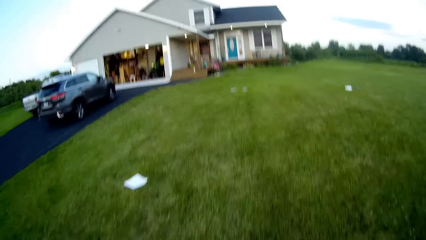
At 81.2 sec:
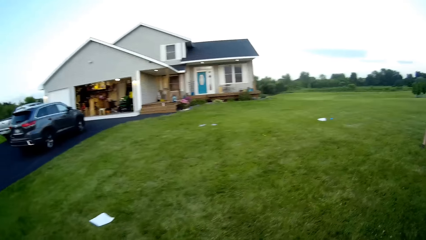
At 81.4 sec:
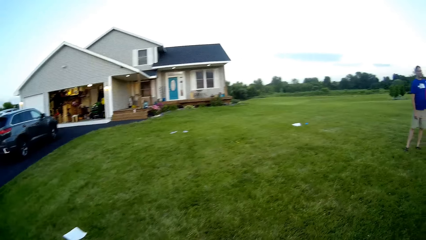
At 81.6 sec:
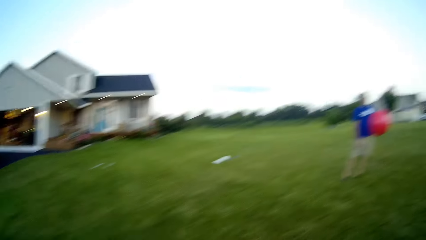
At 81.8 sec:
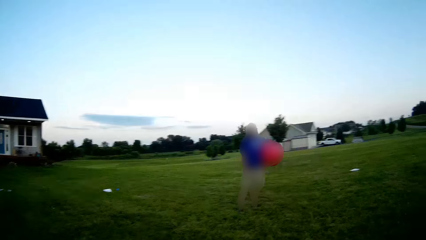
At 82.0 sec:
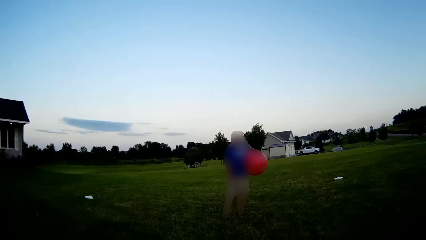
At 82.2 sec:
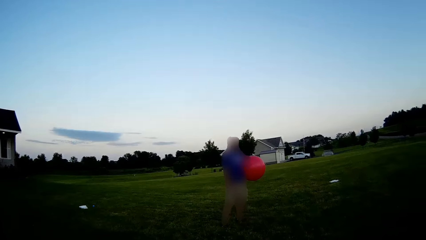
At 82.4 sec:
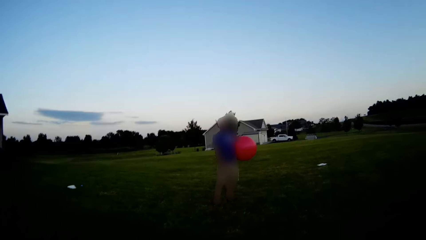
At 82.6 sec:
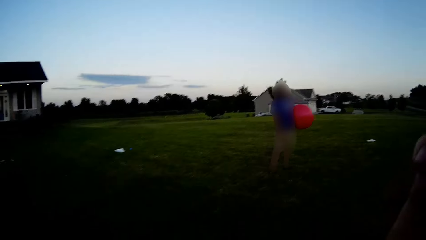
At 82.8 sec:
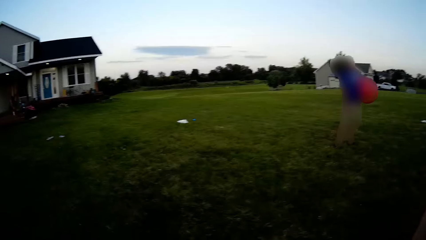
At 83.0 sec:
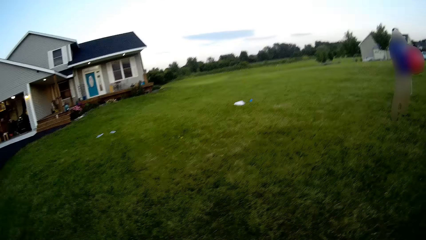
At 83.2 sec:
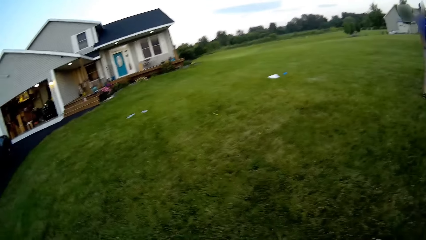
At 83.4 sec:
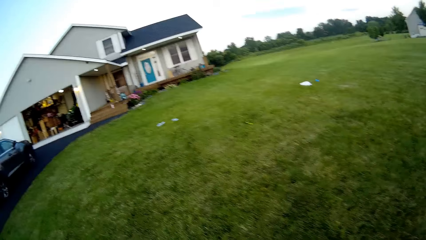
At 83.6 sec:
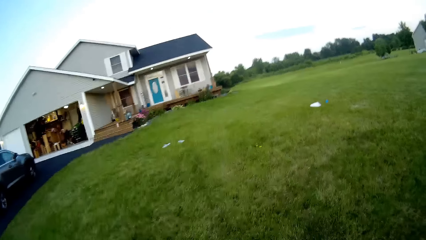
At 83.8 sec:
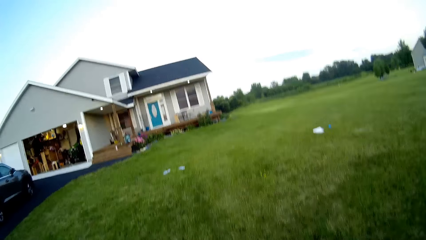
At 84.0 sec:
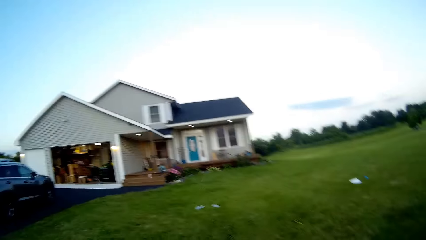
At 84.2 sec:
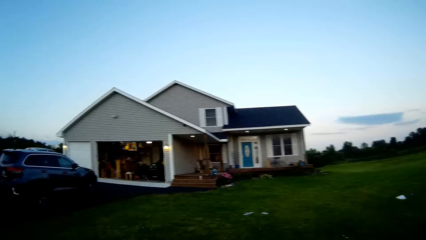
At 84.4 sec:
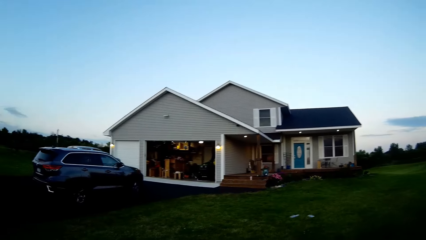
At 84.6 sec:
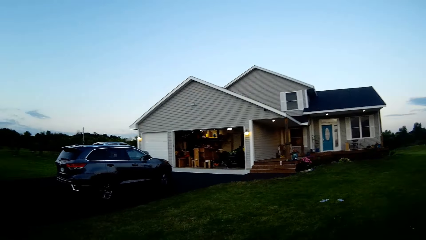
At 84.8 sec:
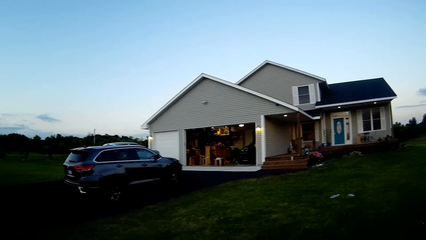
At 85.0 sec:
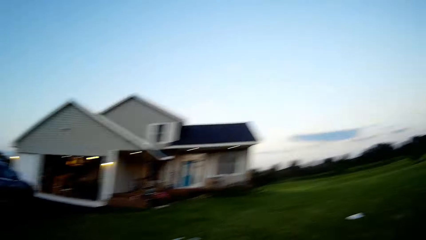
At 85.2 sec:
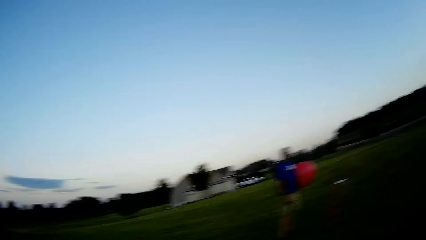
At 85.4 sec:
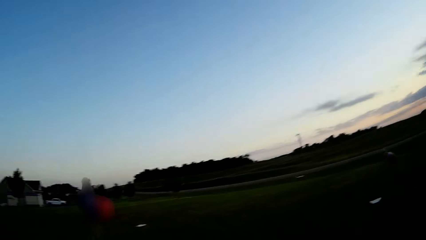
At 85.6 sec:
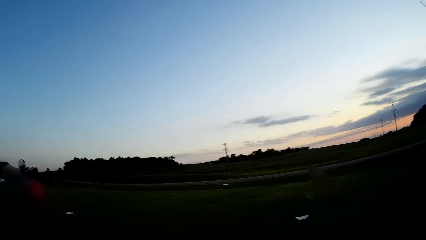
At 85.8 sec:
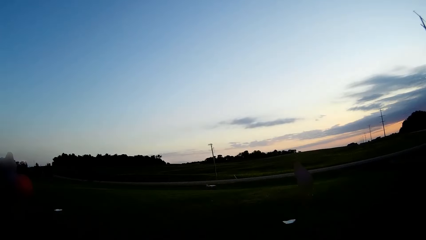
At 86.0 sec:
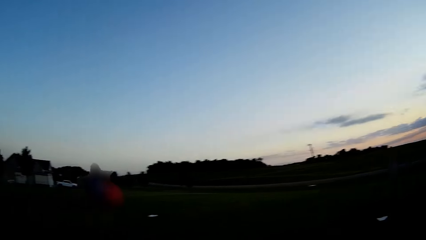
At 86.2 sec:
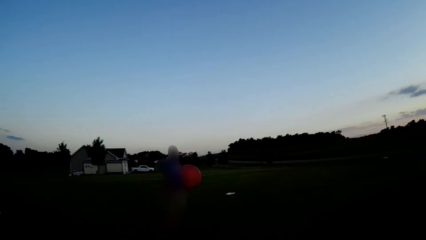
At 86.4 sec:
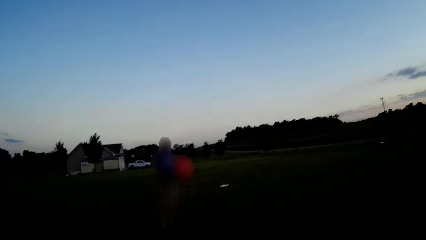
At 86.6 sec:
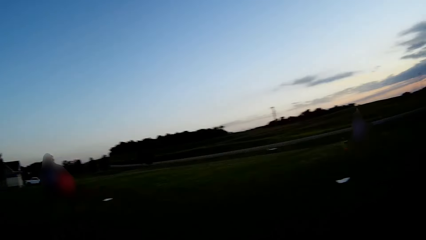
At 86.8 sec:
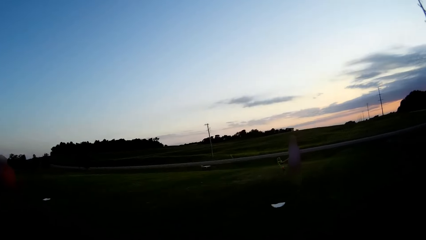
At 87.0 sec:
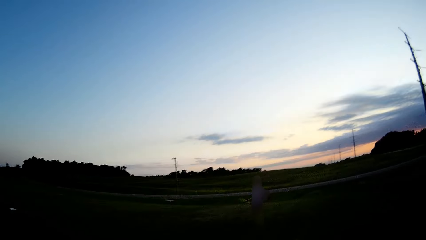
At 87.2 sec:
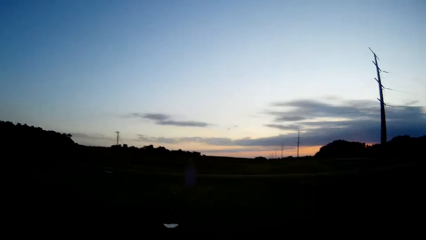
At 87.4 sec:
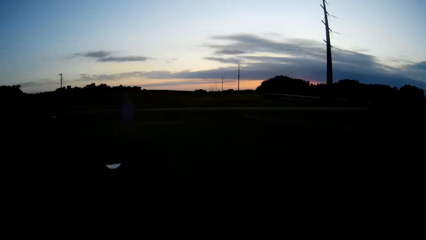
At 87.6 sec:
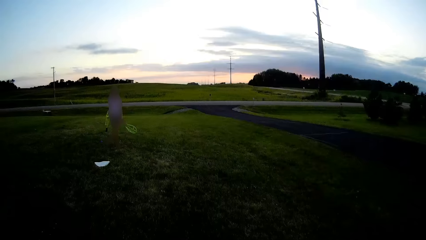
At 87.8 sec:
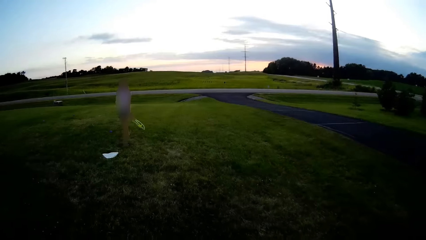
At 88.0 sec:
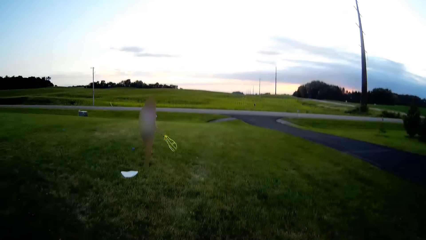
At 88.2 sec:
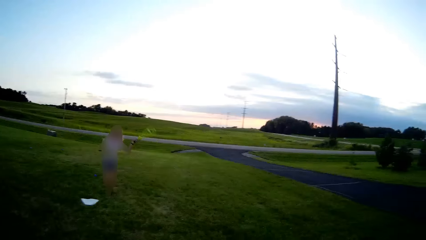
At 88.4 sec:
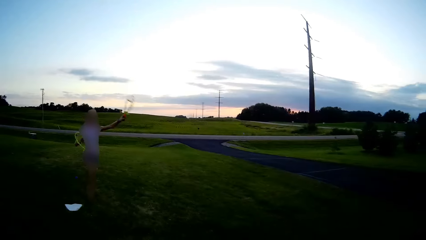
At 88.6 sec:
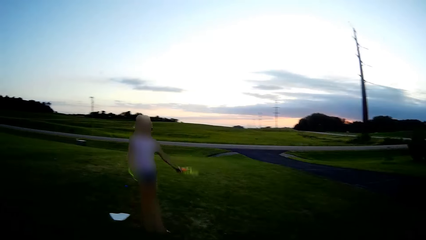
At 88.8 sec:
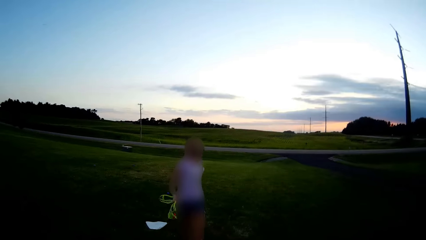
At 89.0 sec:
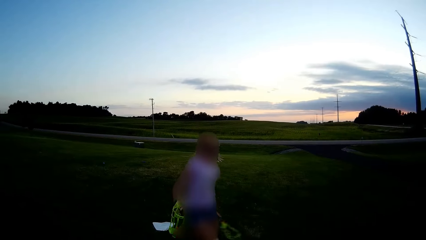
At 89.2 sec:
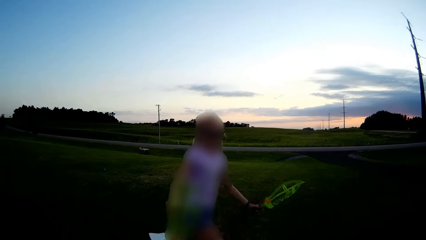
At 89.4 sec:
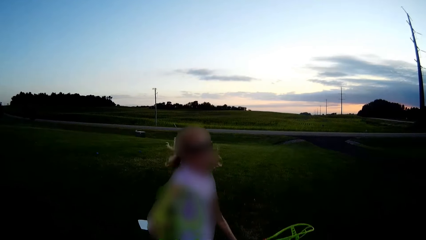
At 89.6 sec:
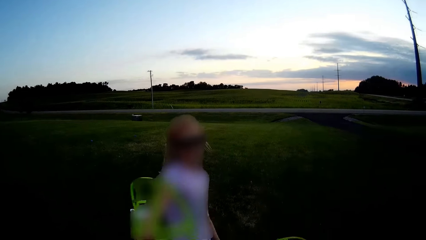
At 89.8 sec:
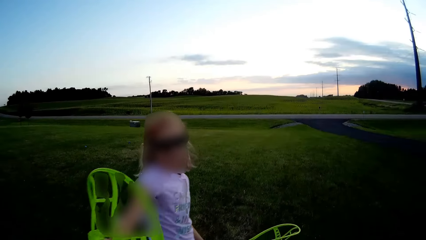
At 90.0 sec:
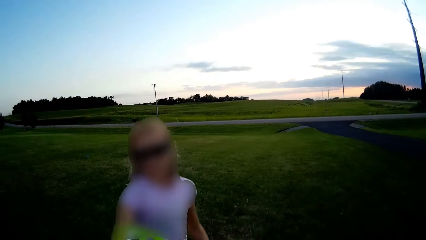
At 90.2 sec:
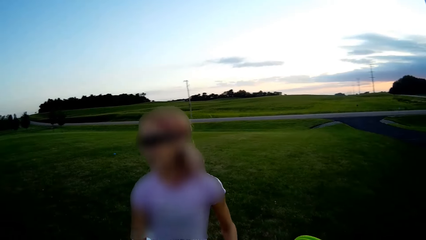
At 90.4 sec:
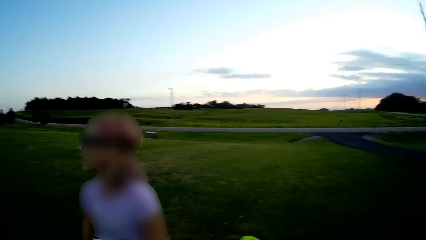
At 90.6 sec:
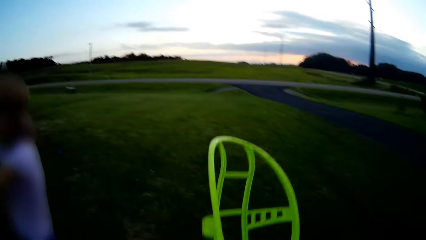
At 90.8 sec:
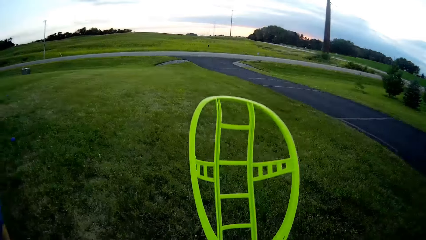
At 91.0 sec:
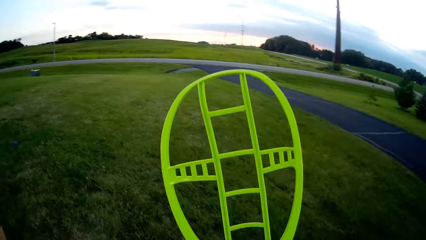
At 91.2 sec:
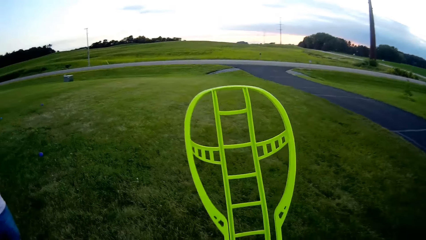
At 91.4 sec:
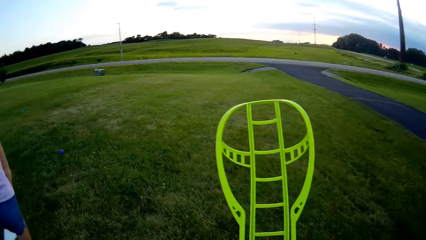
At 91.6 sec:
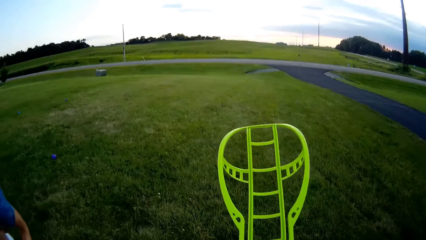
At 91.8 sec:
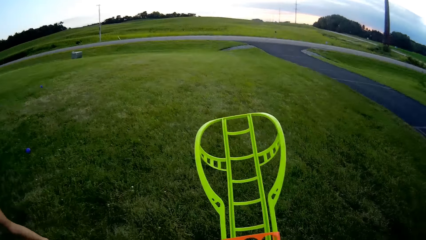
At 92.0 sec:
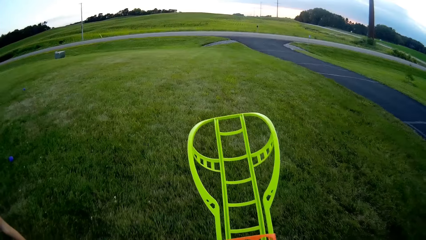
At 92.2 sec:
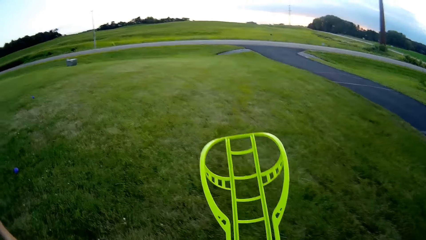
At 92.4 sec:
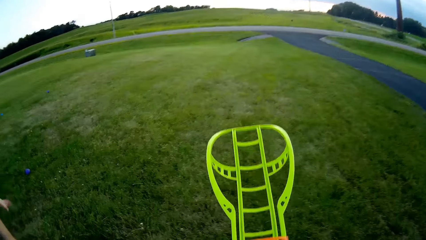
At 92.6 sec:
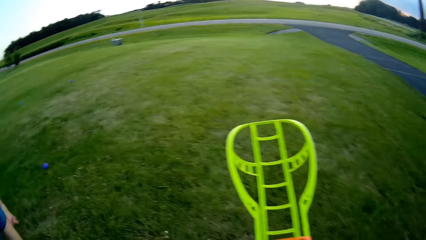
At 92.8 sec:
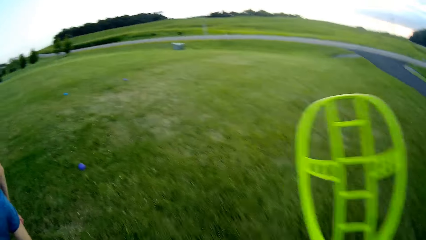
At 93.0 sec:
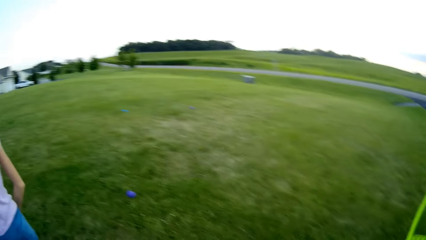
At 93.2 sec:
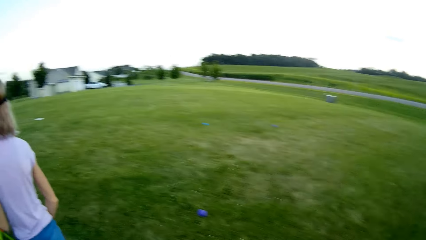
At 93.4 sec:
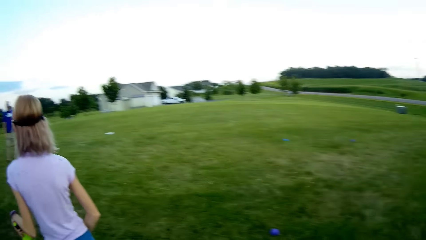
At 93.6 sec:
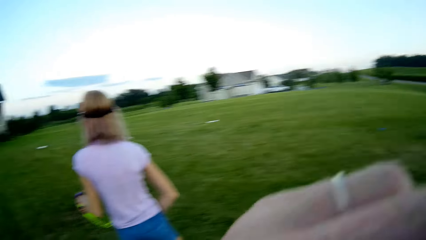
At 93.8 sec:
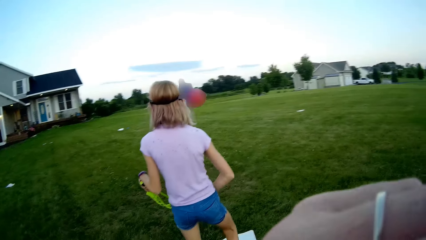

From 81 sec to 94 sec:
The camera wearer looks around. They converse to a man and a woman. The woman plays.

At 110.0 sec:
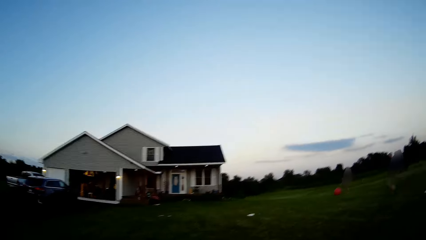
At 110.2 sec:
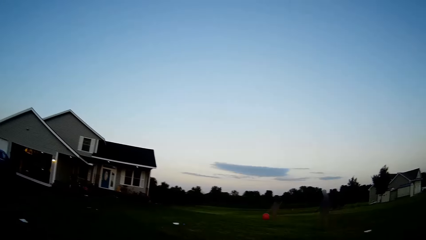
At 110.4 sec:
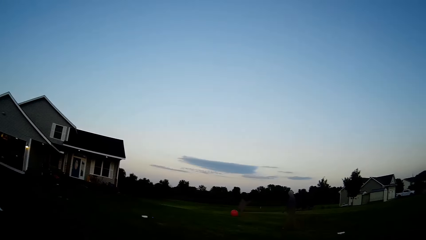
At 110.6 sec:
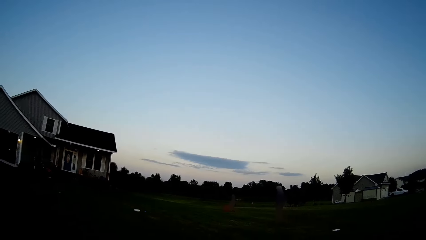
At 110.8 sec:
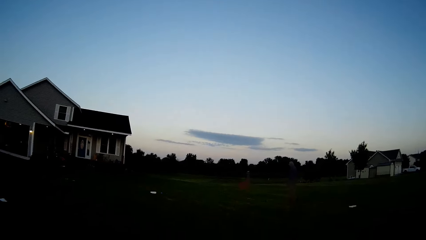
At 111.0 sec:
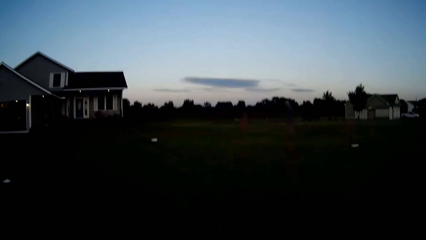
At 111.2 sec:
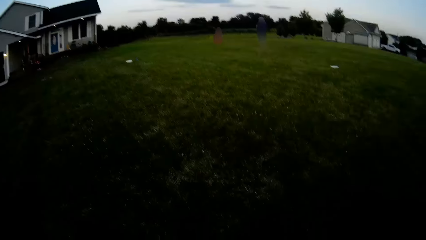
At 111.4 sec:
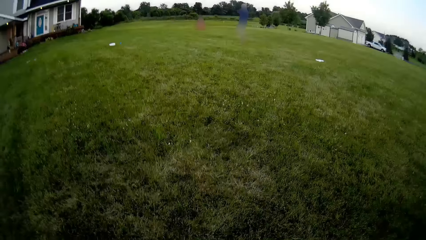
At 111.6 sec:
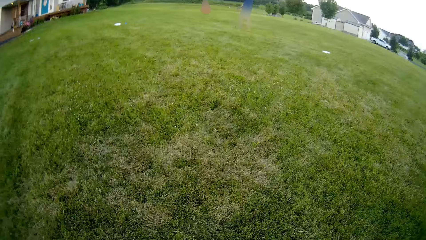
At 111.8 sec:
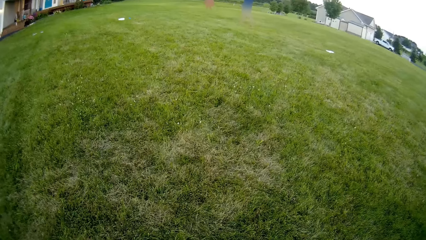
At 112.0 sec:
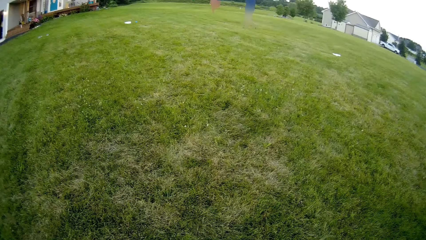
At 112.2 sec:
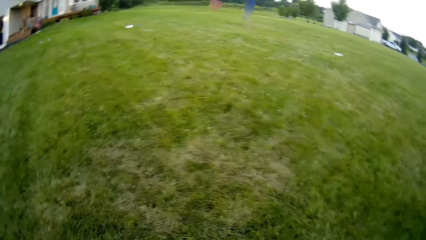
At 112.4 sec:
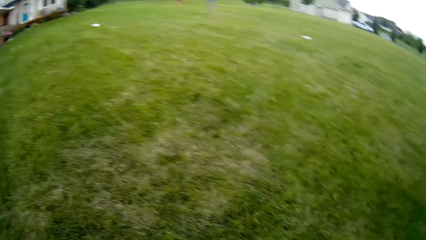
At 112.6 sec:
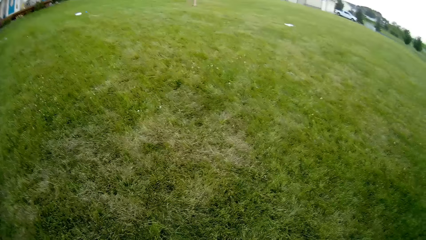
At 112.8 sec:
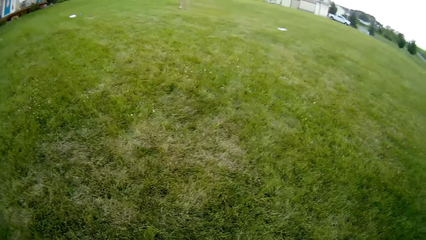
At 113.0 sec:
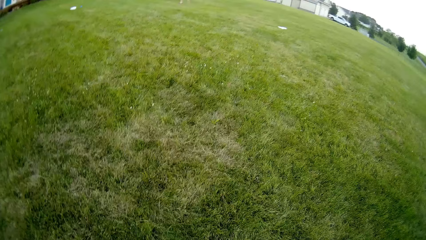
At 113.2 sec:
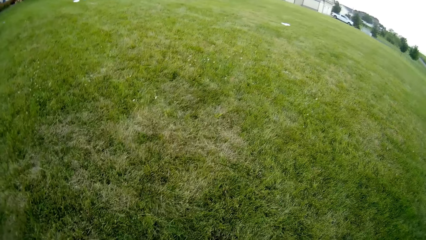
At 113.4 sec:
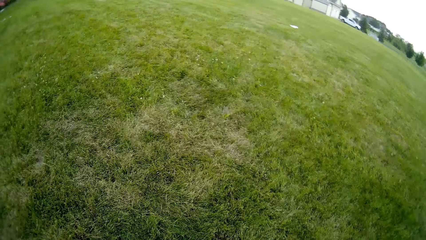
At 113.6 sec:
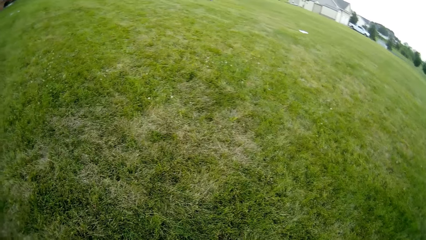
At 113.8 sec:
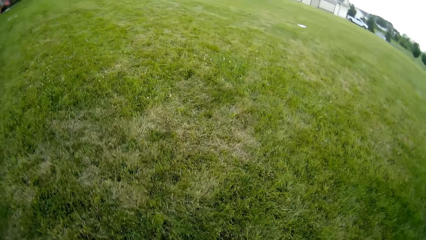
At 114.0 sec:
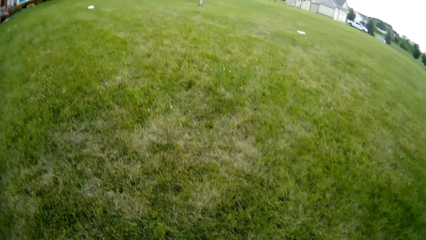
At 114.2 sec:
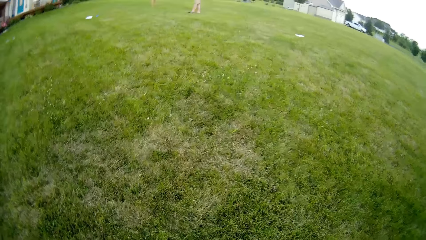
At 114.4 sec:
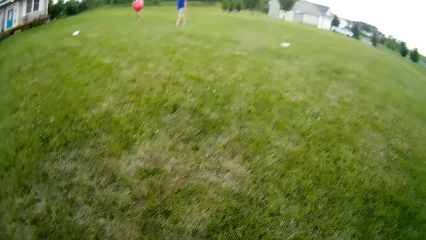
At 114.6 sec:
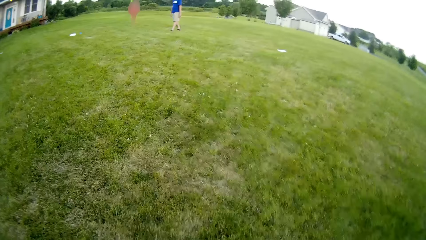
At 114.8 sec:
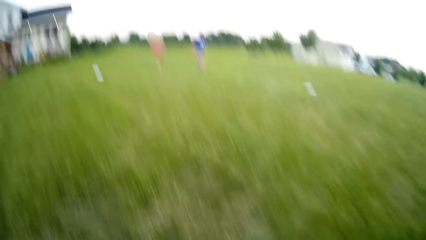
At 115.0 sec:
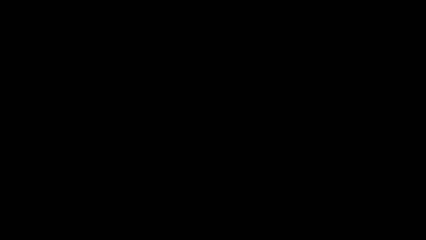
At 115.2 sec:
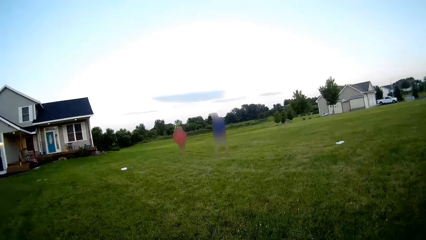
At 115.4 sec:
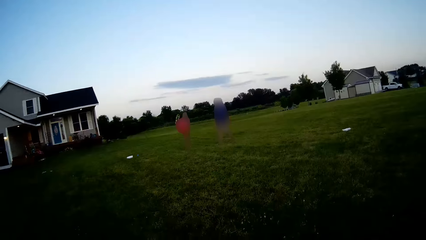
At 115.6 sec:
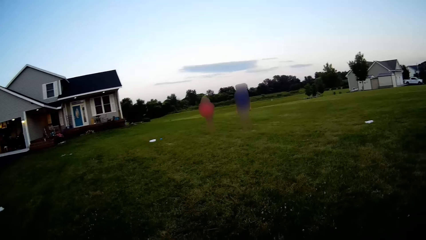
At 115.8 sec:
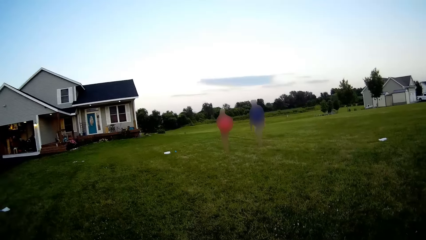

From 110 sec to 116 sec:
The camera wearer walks towards the house. They converse to a man and a woman.
